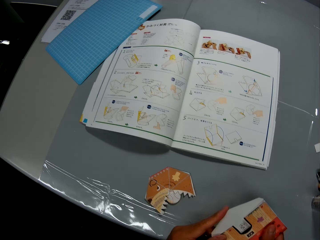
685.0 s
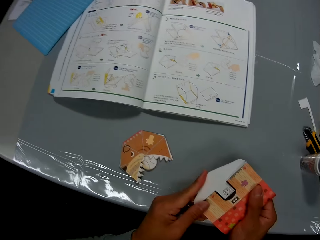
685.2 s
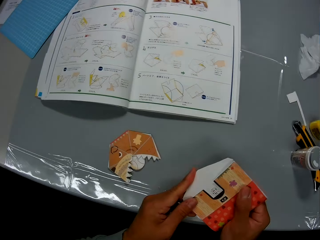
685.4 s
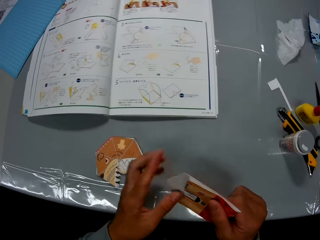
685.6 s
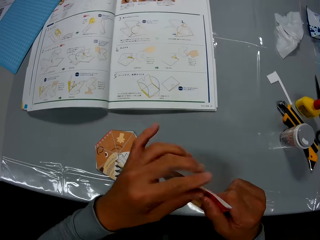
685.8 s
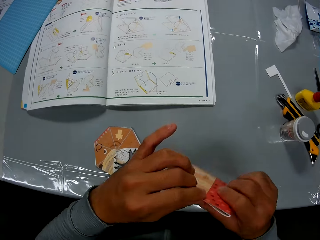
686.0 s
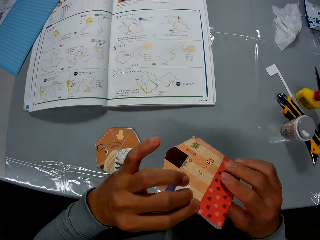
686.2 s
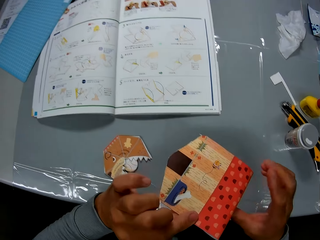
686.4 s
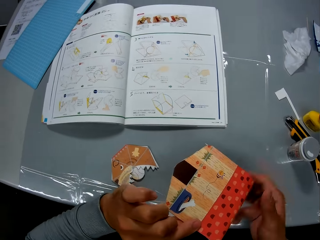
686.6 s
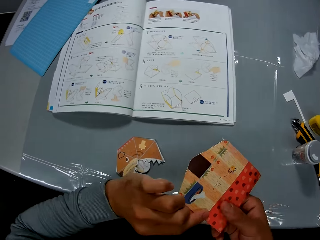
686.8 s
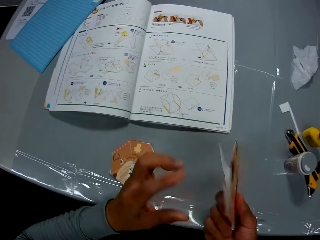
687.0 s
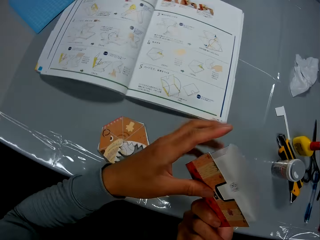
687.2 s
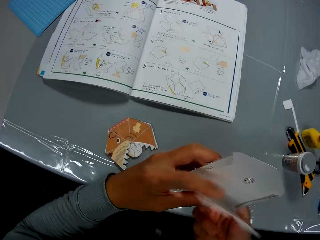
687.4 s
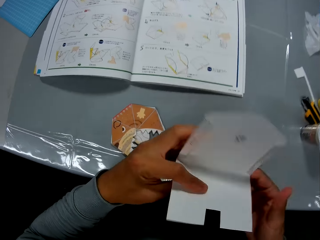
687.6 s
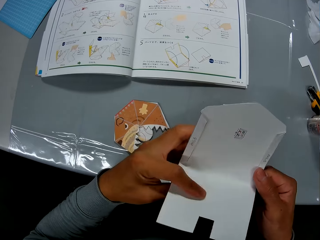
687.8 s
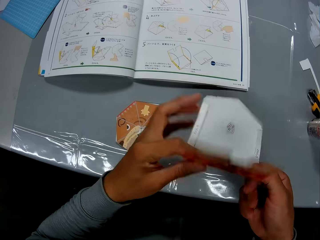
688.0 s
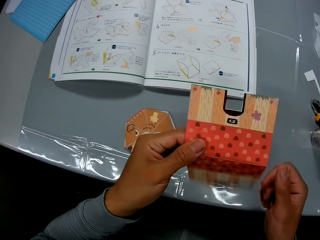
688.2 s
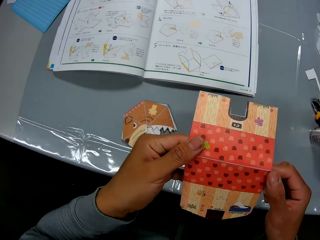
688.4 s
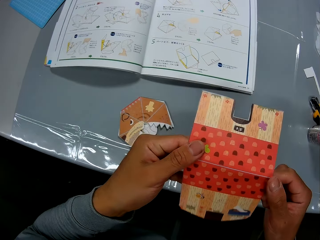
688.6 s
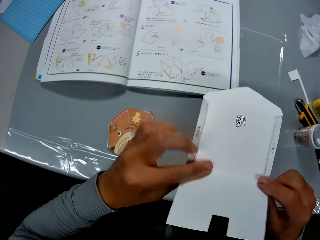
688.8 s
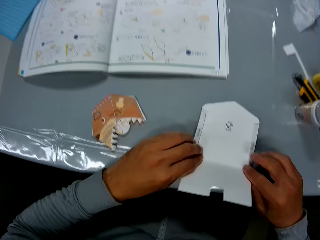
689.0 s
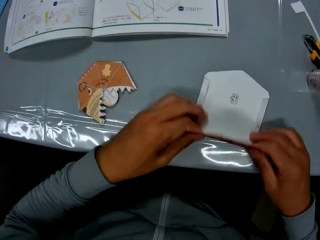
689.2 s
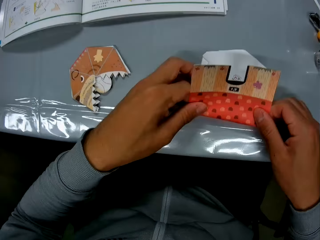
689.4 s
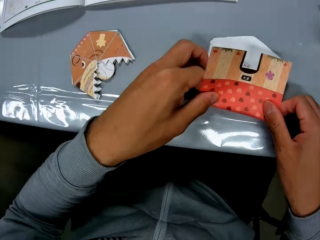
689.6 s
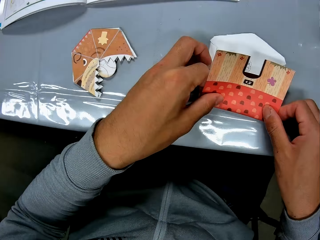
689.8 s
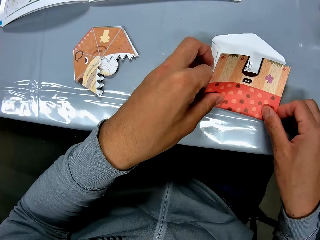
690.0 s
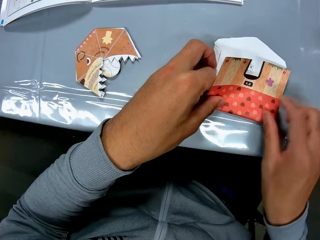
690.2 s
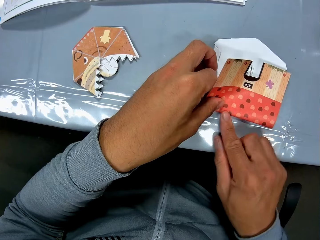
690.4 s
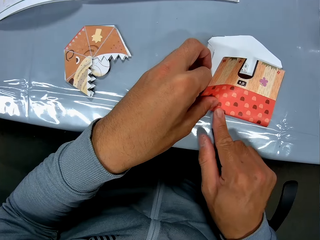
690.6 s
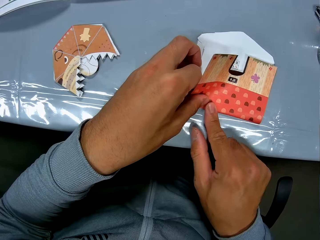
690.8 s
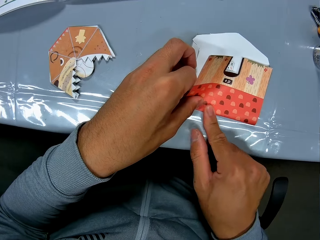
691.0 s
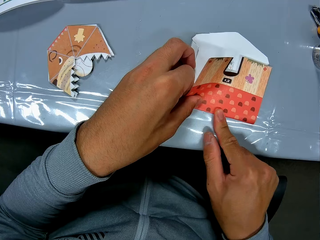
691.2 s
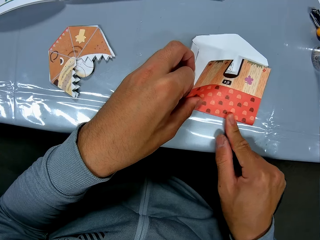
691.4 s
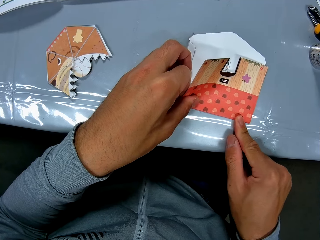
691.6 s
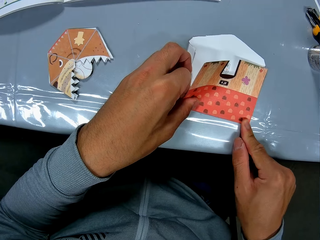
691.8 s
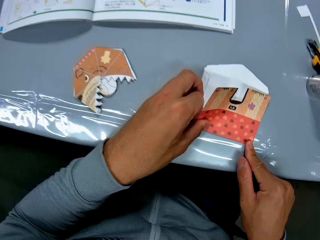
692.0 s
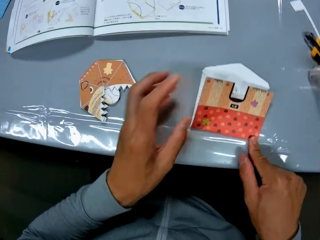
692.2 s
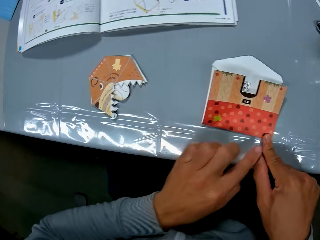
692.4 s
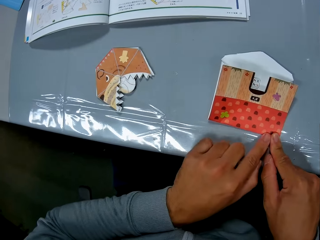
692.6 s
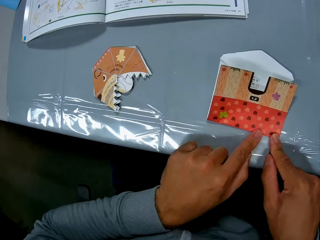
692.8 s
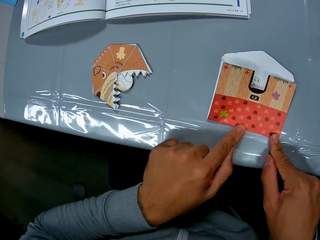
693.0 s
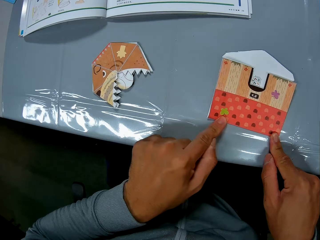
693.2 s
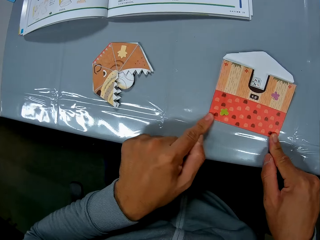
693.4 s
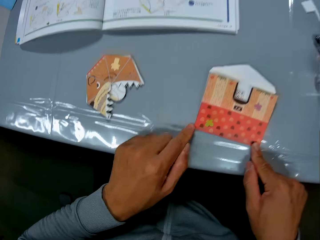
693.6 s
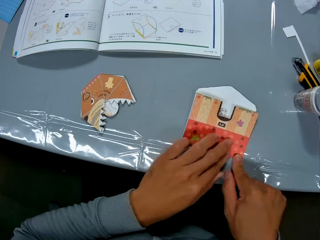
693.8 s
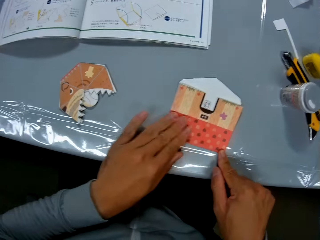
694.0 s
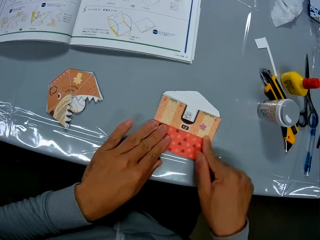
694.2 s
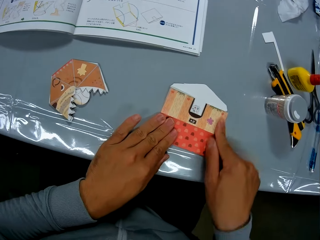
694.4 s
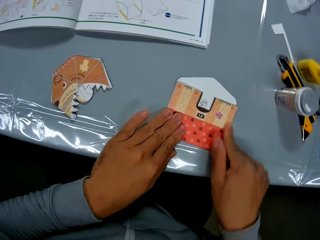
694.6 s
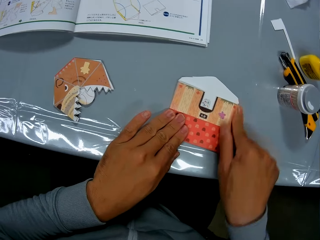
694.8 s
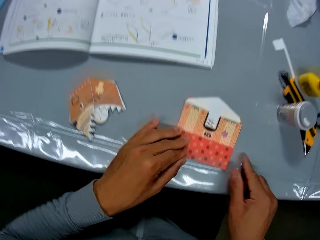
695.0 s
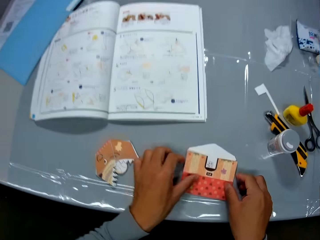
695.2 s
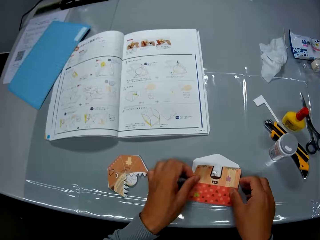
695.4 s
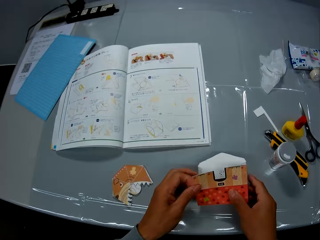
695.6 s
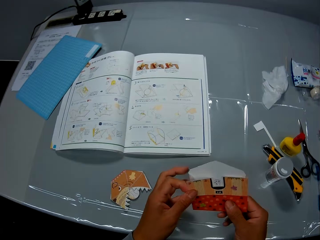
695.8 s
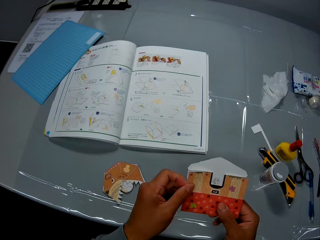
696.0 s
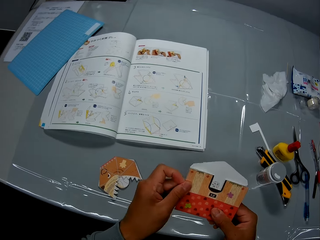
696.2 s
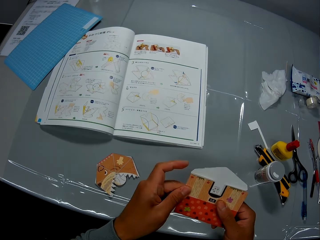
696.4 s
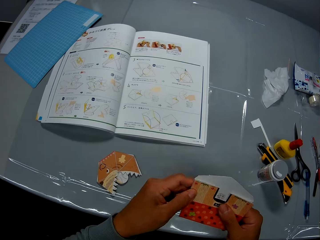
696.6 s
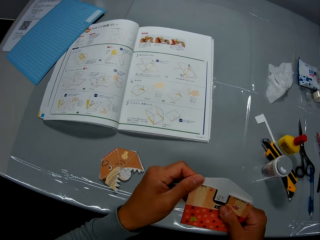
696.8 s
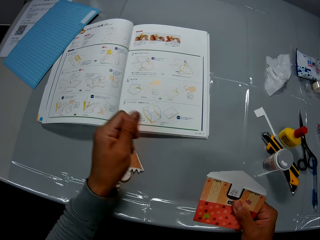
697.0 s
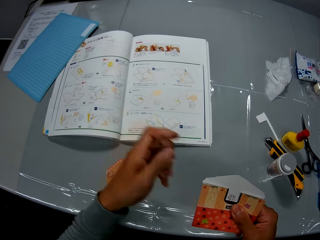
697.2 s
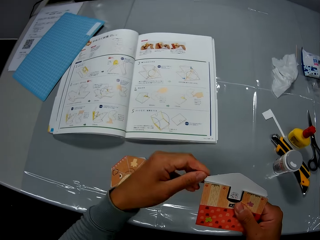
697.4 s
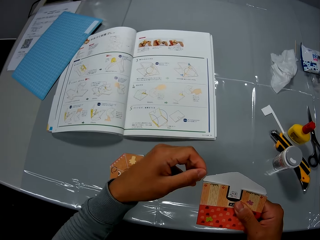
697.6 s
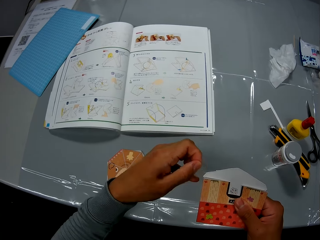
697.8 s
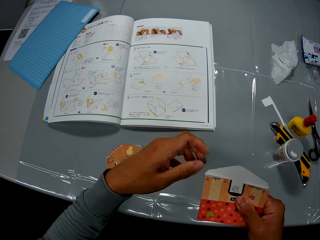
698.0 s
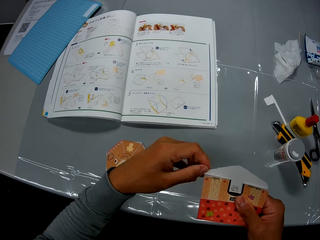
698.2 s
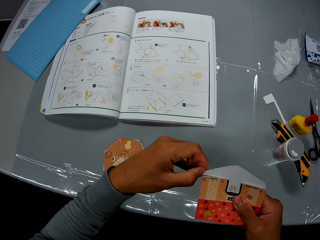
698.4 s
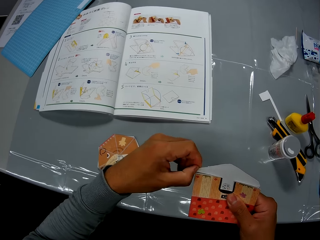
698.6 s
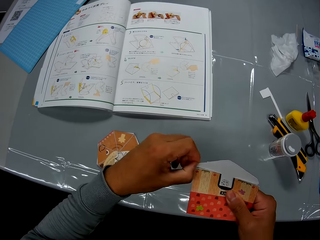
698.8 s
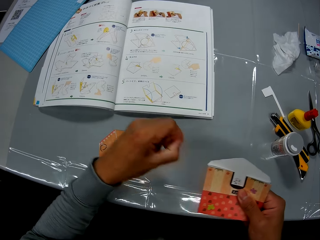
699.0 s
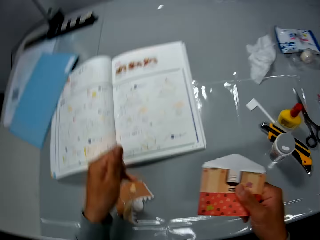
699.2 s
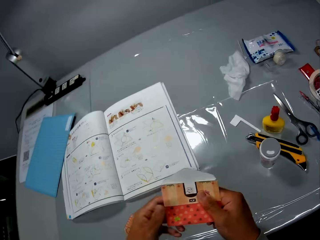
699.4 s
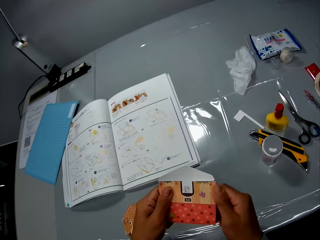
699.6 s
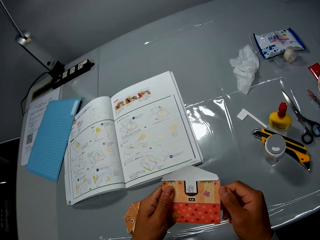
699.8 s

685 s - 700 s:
The camera wearer turns the craft paper or second paper craft. He examines the second paper craft, drops the second paper craft on the table and continues to craft with the second paper craft. He picks up the second paper craft from the table, wipes the paper craft with his hands, looks at the craft paper and pulls pieces of paper from the craft paper edge.

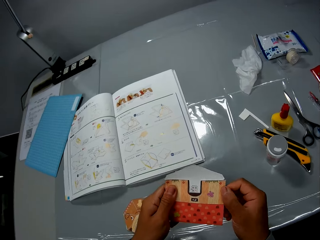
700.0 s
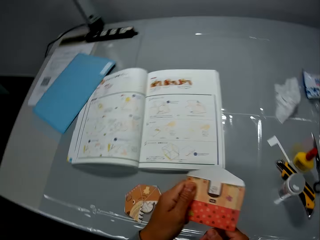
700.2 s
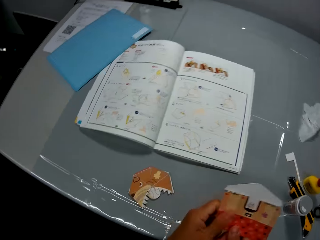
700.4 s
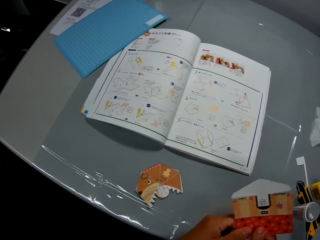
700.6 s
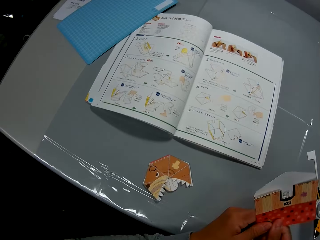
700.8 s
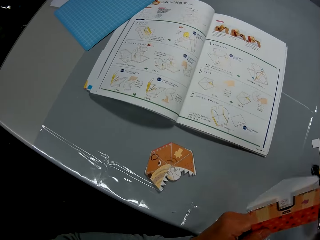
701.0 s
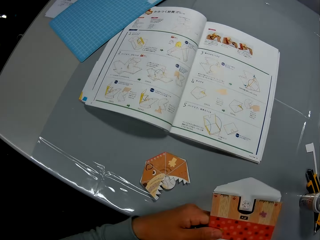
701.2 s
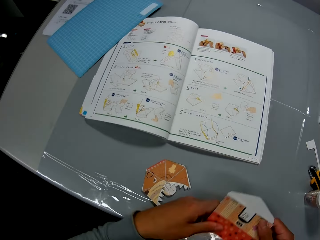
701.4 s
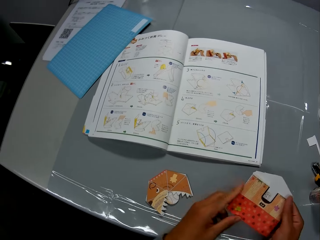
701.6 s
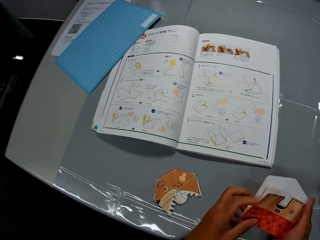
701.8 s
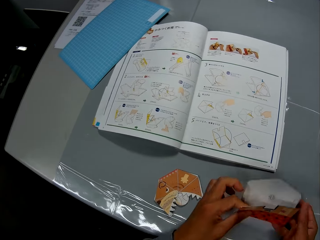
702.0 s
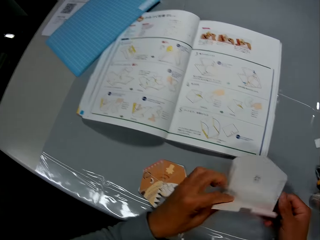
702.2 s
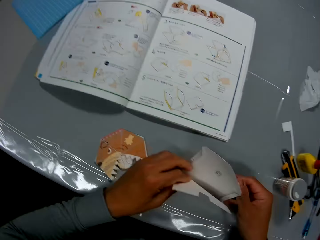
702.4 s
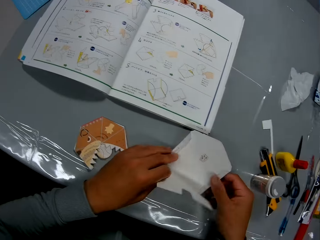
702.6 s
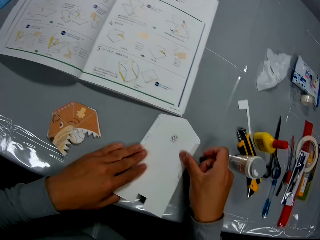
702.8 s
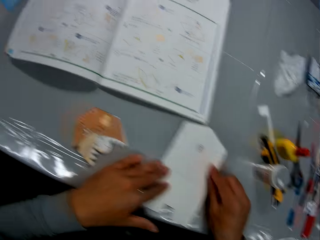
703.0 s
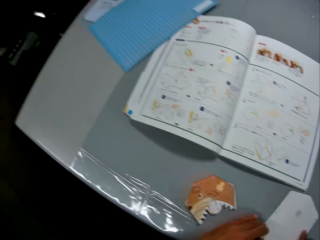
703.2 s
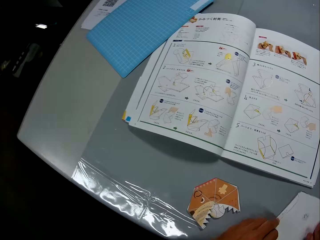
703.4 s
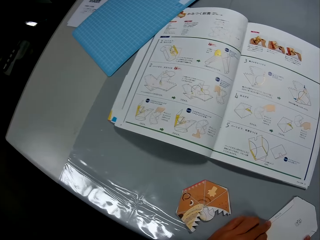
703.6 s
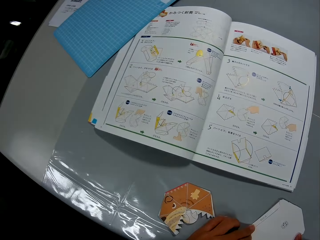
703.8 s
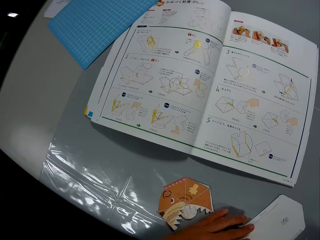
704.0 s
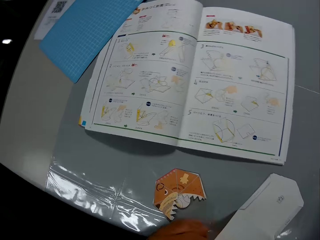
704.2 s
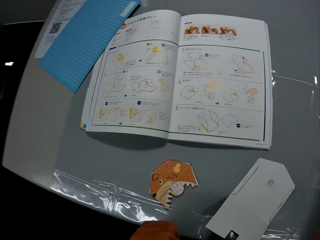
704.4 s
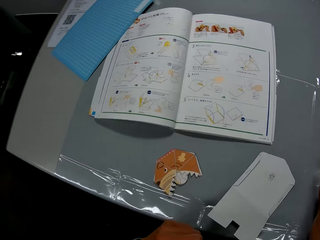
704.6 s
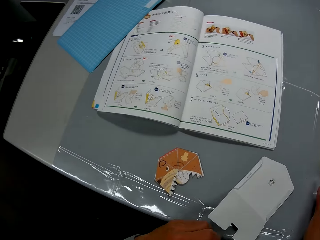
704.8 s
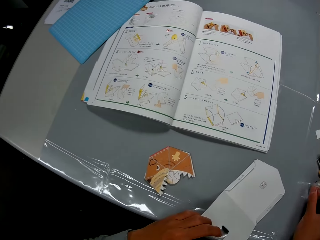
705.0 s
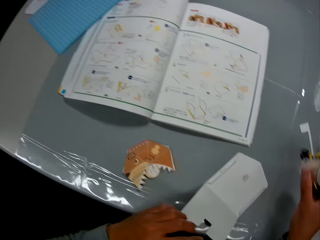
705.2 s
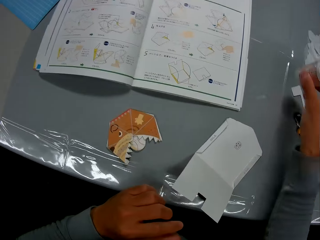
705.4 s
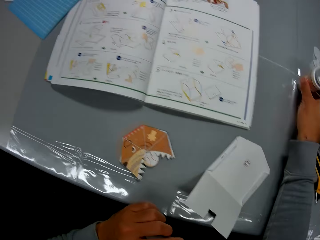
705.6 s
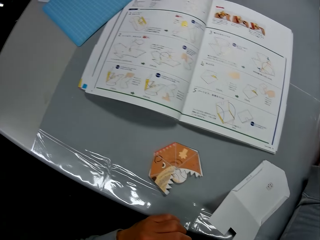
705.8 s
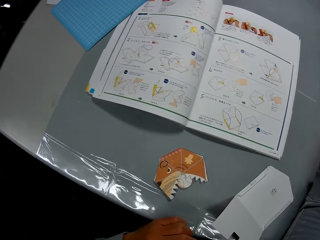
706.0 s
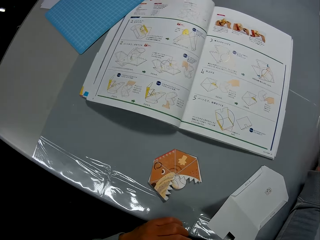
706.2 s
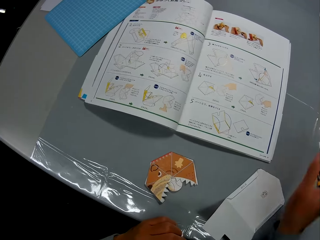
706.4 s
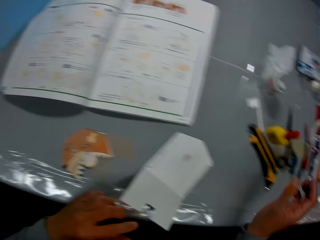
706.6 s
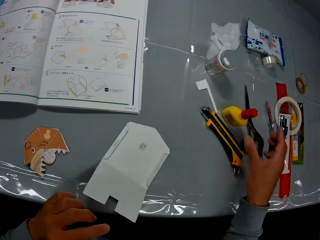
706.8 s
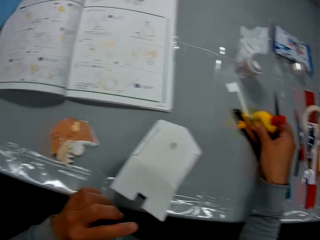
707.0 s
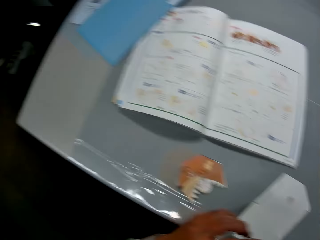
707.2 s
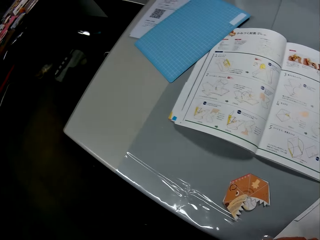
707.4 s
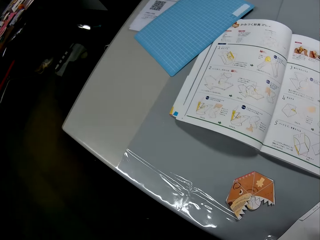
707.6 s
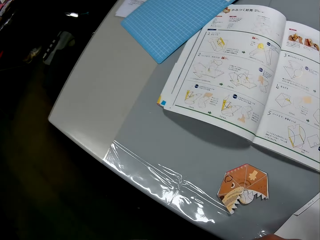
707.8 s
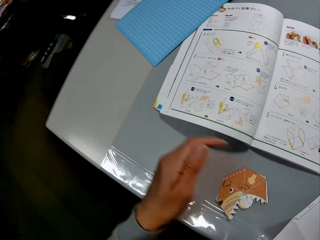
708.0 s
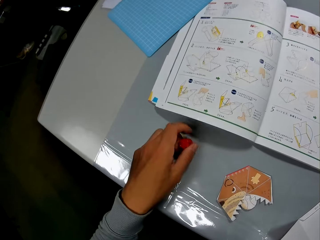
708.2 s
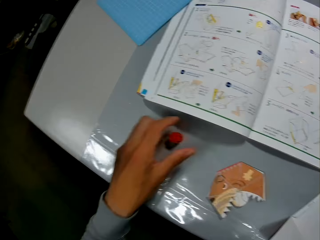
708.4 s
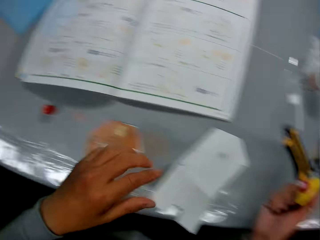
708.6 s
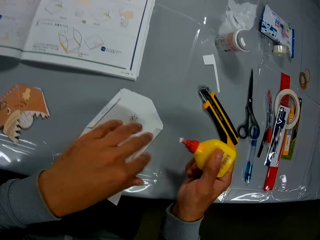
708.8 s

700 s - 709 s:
The camera wearer crafts a piece of paper. They spread the second paper craft on the table. They put the craft paper on the table. They craft a piece of paper. They continue to check the craft illustrations in the craft book. A man sits on a chair. The camera wearer picks a toothpick container on the right of the second paper craft. They move the toothpick holder on the table. They drop the toothpick container beside the craft book. They pick the glue container from the right side of the table. They turn around. They open the glue container. They drop the cover of the glue container on the table.
